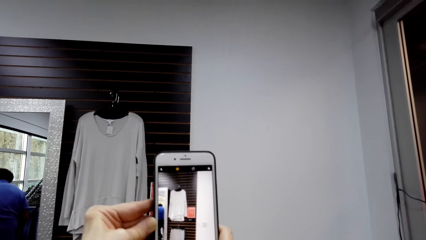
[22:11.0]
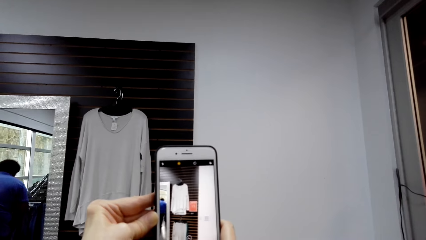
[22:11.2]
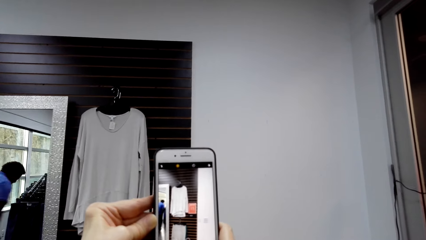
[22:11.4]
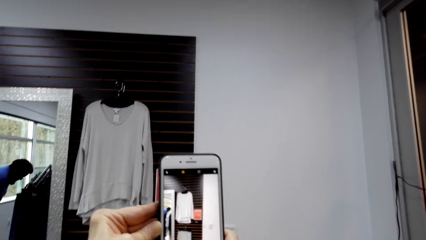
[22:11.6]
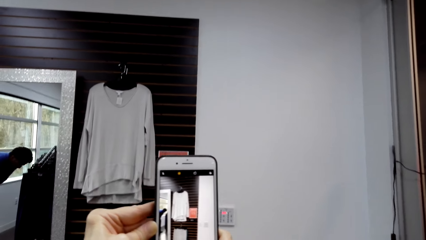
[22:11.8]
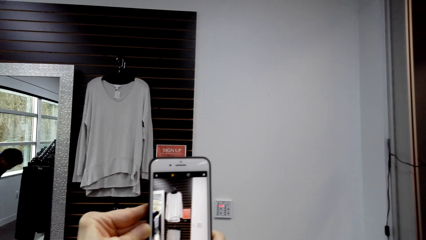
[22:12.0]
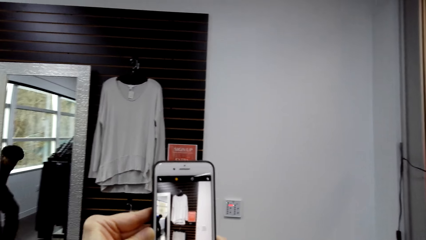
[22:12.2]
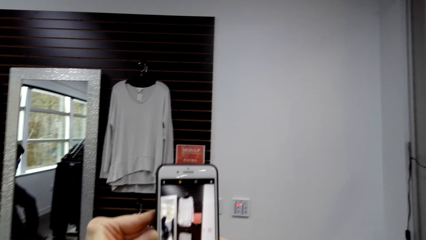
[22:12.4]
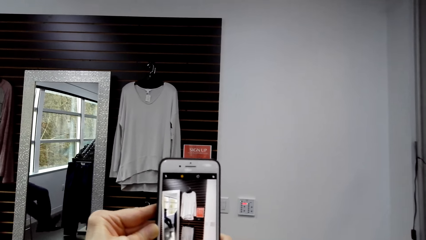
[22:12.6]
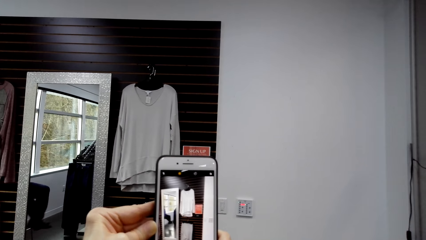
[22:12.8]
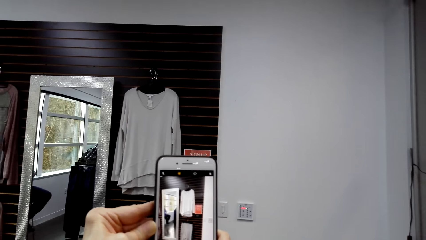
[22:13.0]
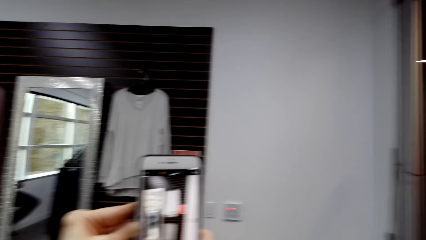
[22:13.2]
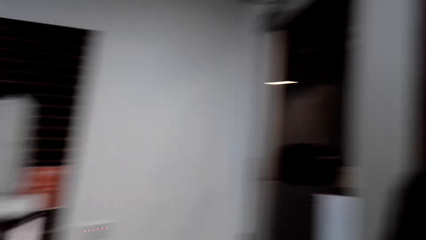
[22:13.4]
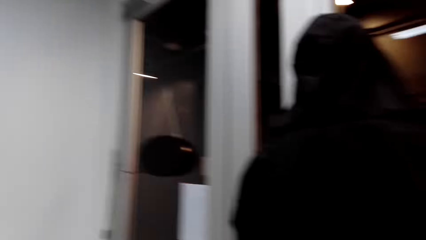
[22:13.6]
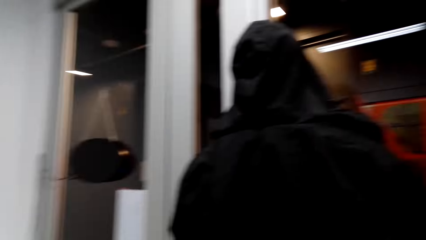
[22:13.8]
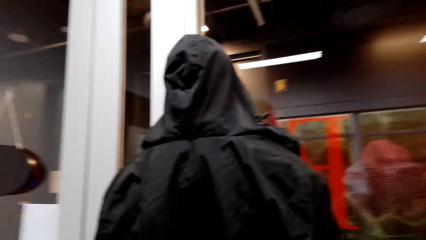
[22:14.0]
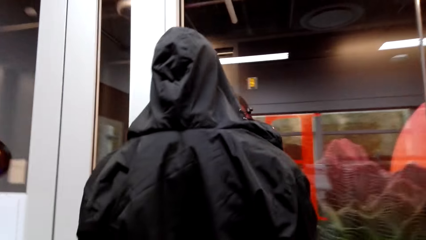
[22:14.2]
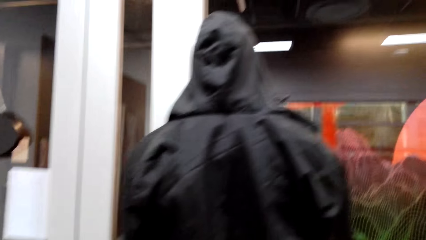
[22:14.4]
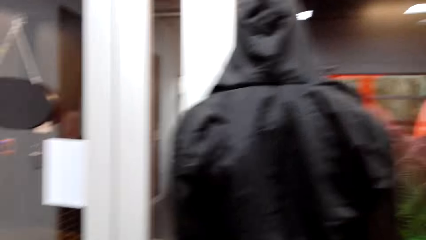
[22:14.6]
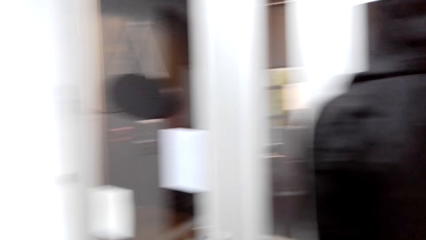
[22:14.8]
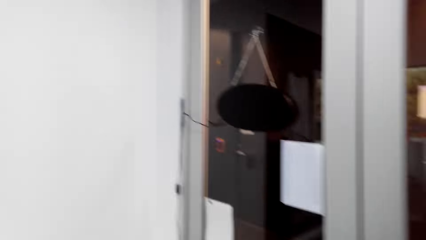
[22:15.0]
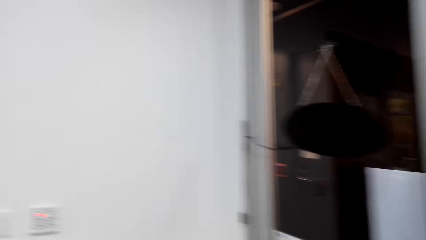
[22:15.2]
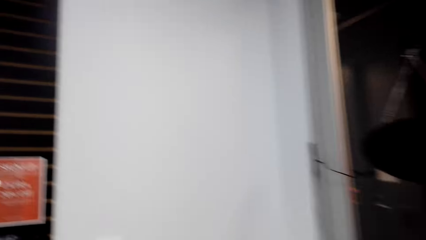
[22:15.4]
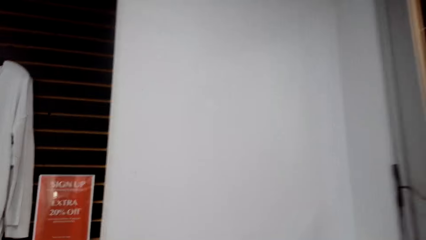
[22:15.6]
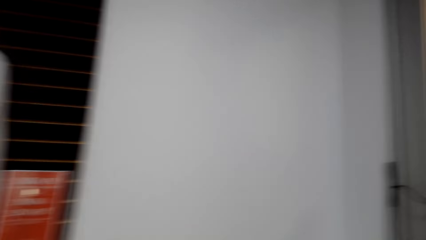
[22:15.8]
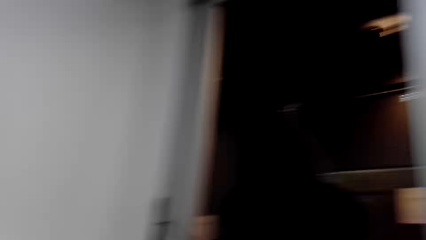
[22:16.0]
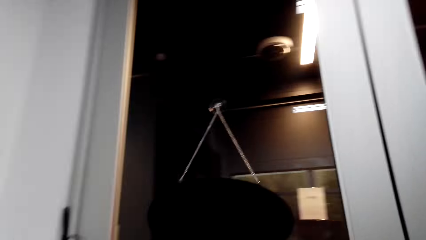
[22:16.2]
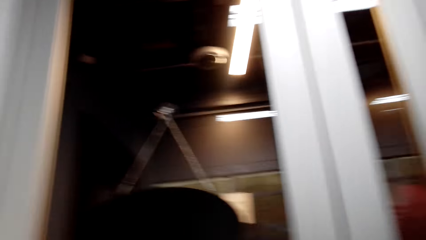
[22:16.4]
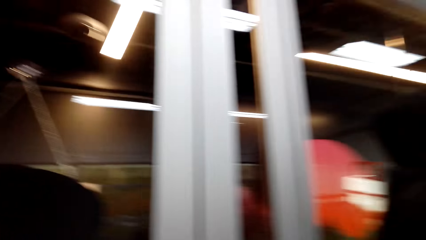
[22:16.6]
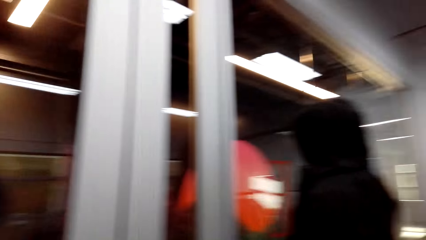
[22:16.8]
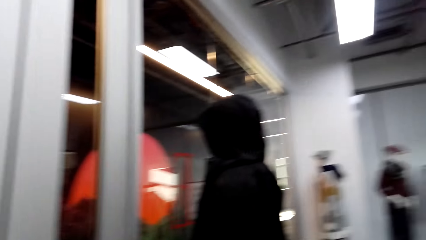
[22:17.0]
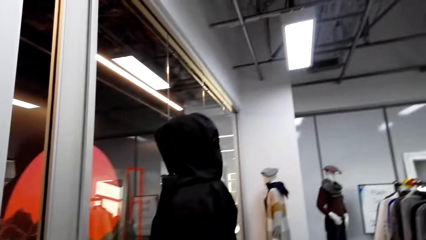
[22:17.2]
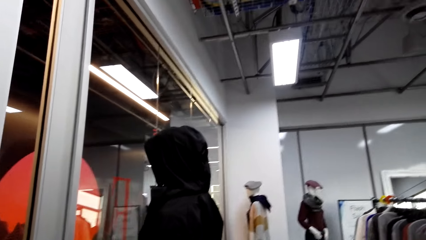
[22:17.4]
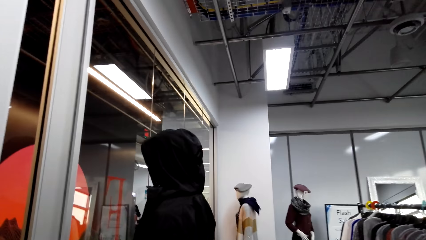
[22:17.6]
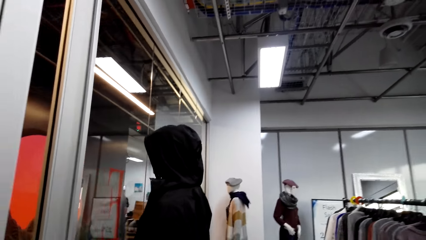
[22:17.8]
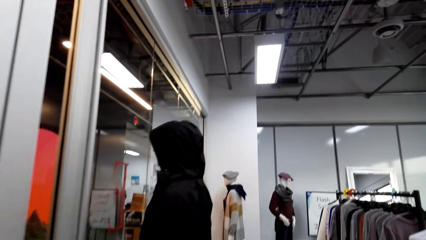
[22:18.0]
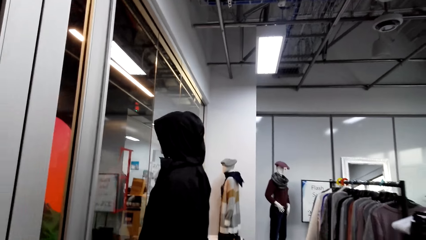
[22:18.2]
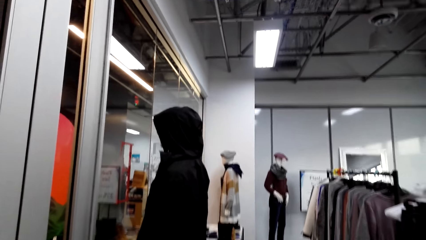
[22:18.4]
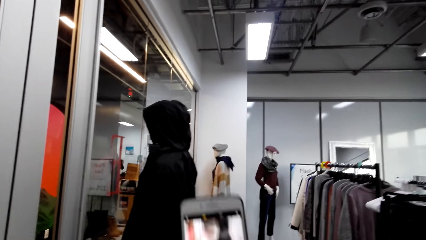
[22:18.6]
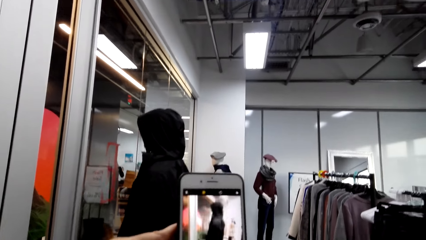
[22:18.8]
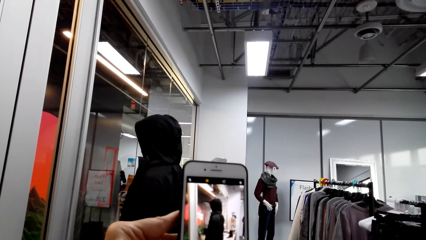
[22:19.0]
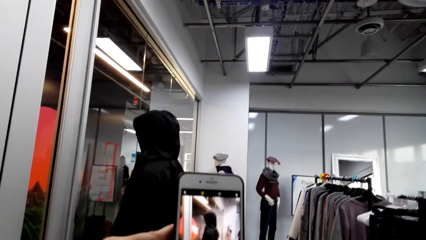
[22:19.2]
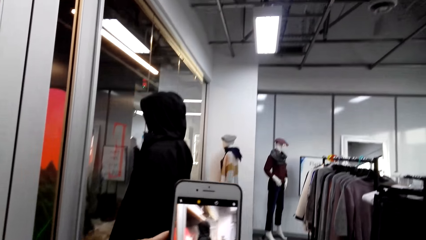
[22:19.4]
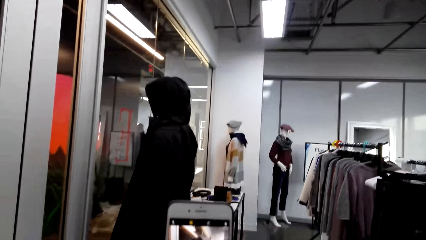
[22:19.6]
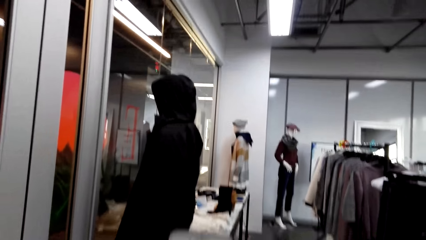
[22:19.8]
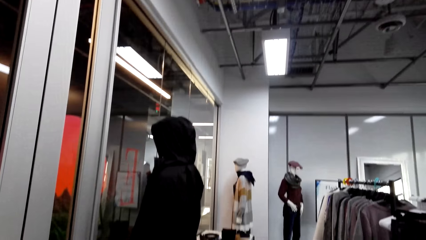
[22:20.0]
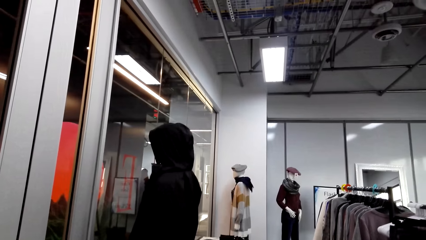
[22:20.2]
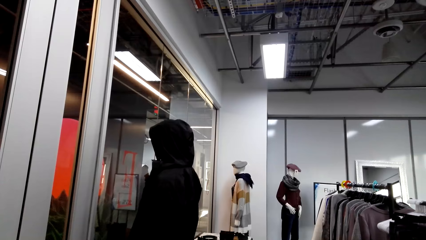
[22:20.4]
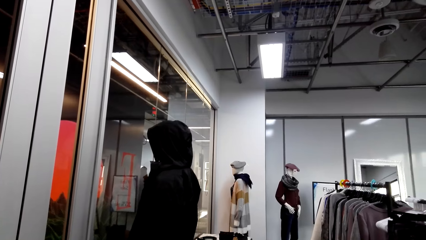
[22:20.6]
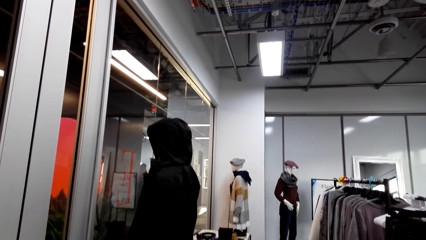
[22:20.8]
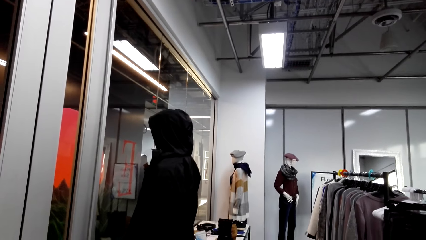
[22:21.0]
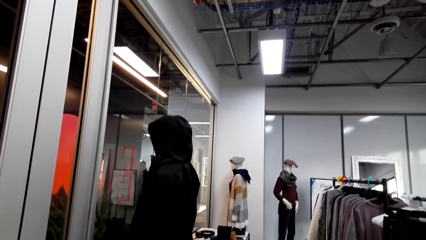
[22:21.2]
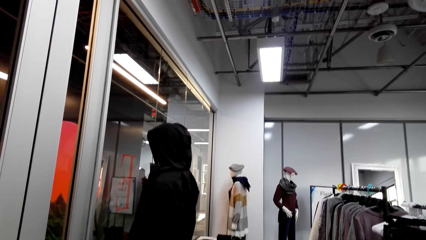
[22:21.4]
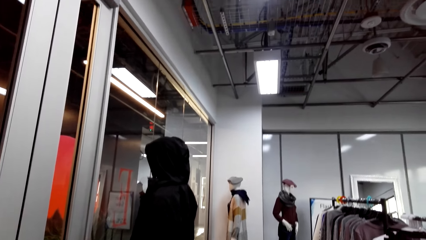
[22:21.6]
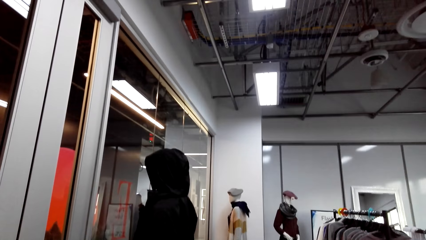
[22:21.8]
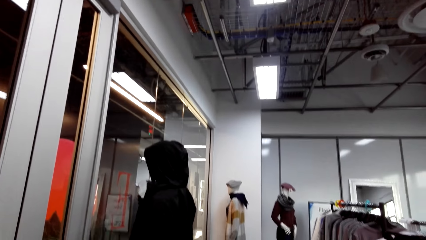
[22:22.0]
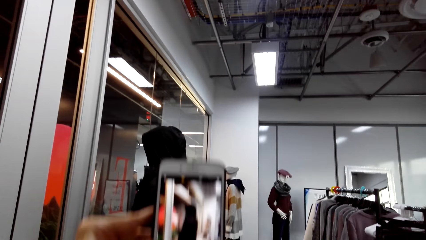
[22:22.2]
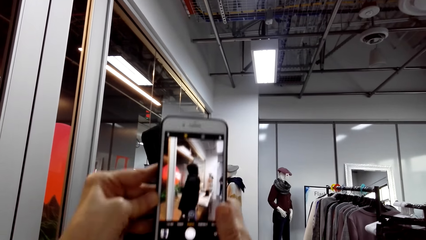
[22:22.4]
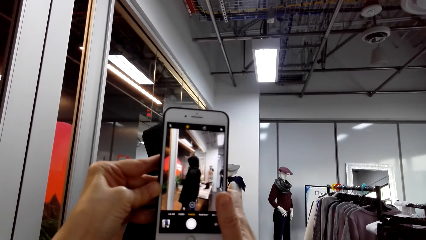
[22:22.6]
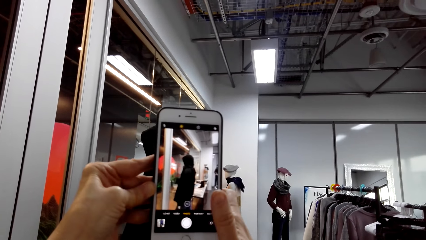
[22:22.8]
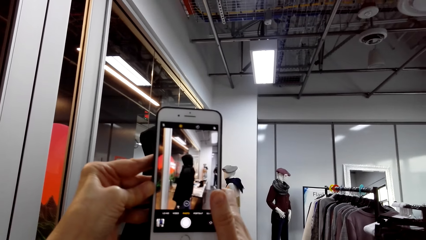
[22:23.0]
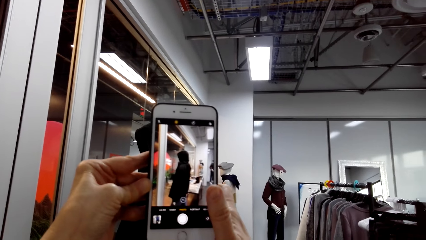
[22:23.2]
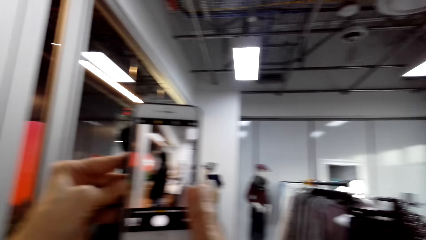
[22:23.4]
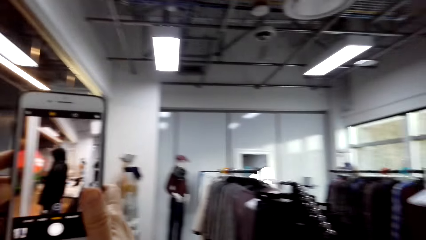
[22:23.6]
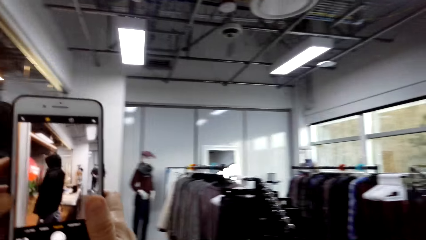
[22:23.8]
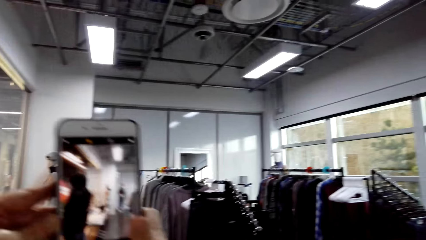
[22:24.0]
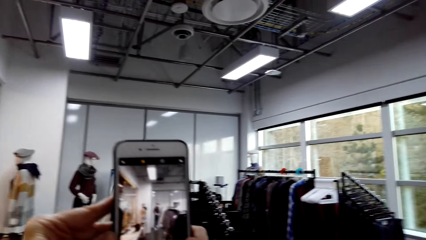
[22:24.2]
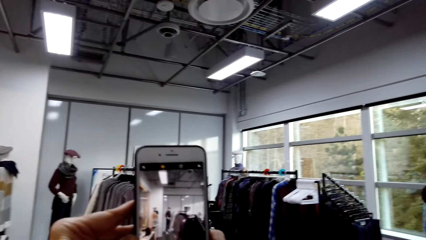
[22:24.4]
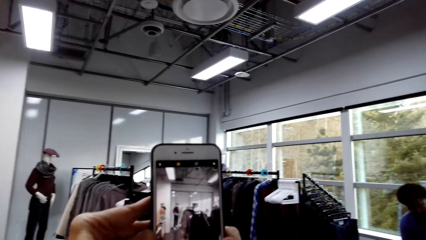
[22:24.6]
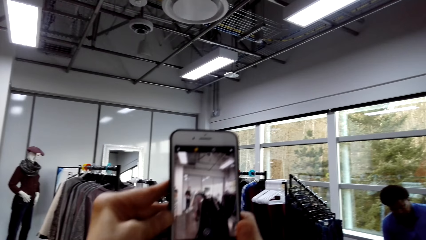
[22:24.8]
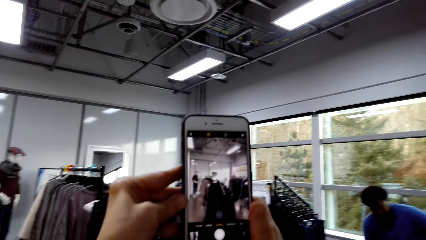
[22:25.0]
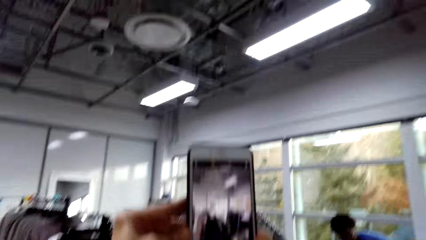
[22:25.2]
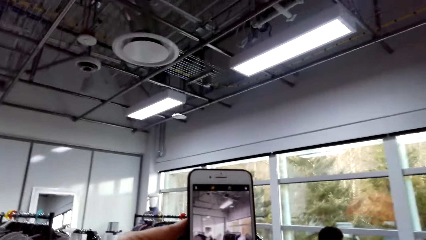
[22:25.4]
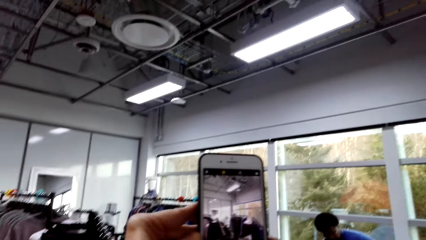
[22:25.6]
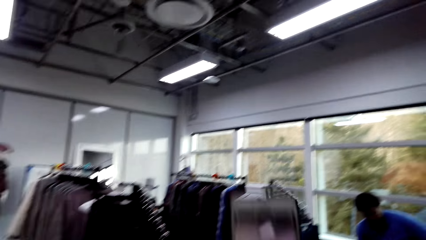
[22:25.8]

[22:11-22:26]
The camera wearer takes a picture of a black jacket on display.
